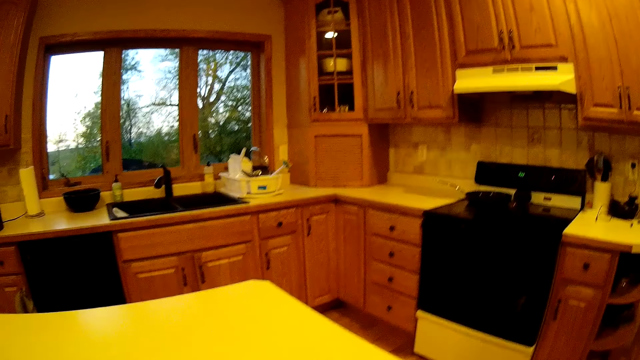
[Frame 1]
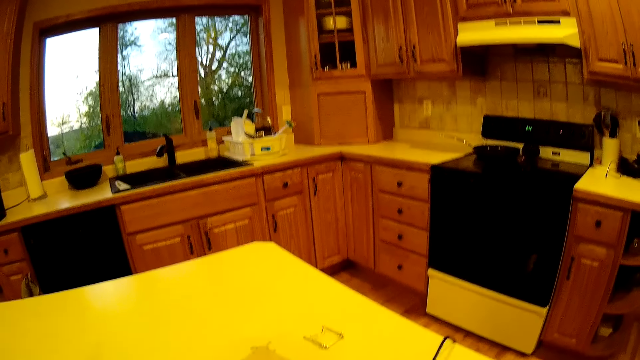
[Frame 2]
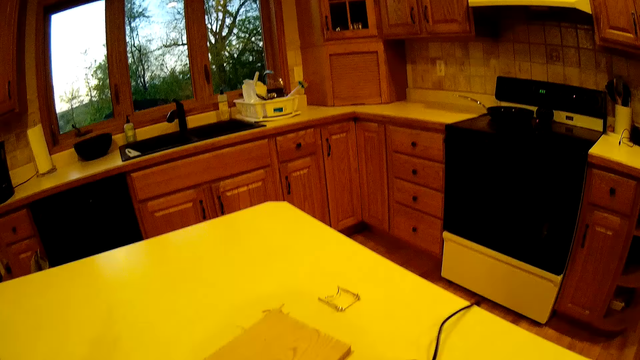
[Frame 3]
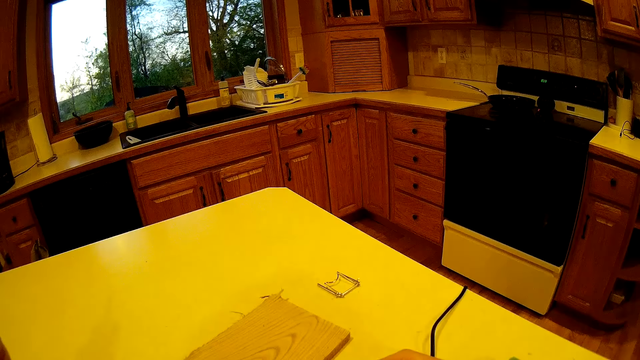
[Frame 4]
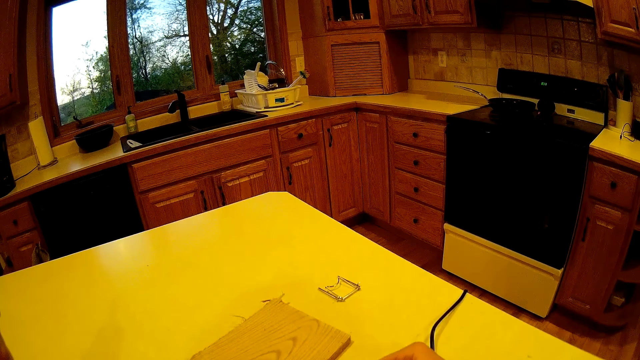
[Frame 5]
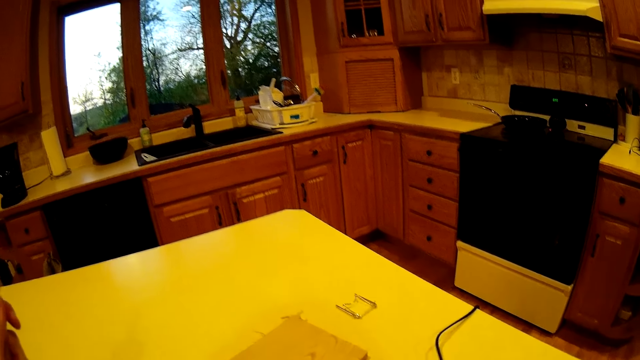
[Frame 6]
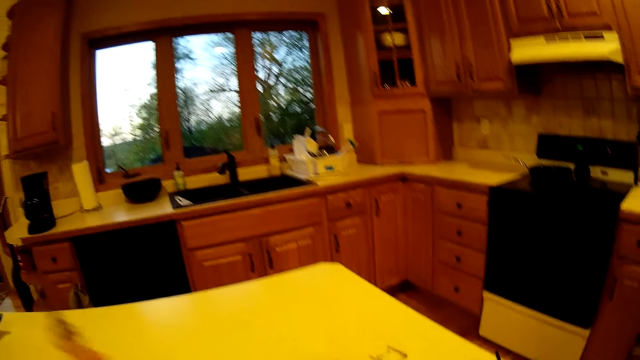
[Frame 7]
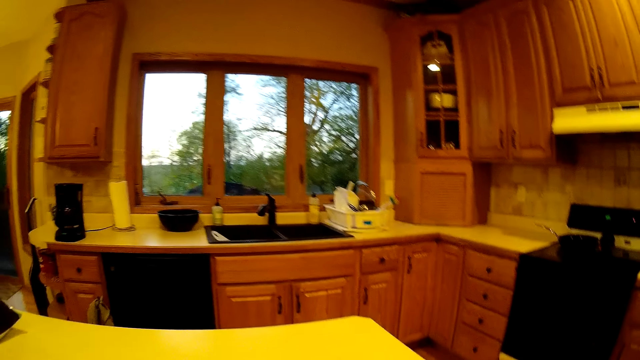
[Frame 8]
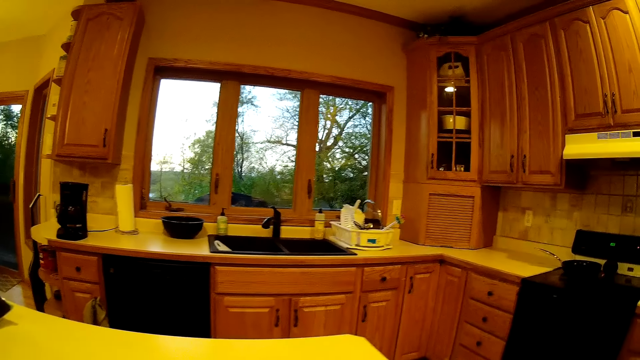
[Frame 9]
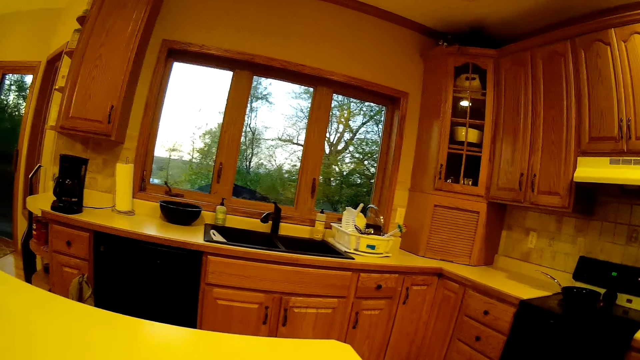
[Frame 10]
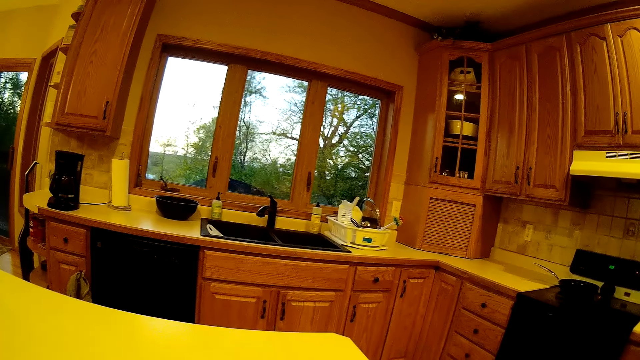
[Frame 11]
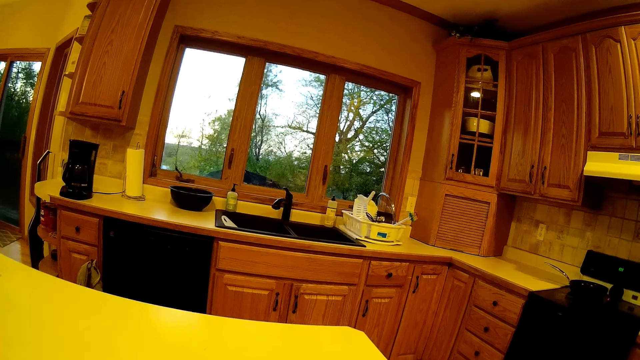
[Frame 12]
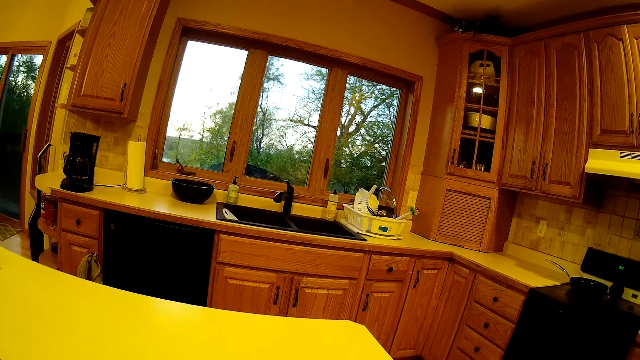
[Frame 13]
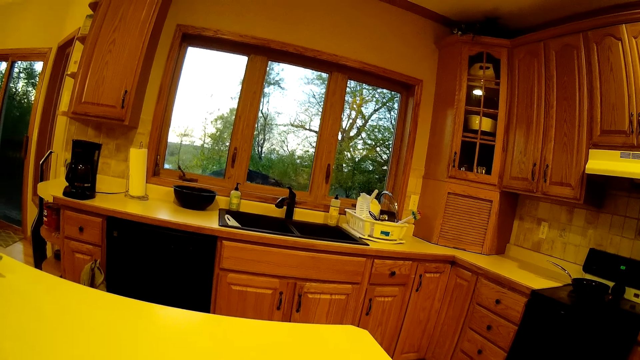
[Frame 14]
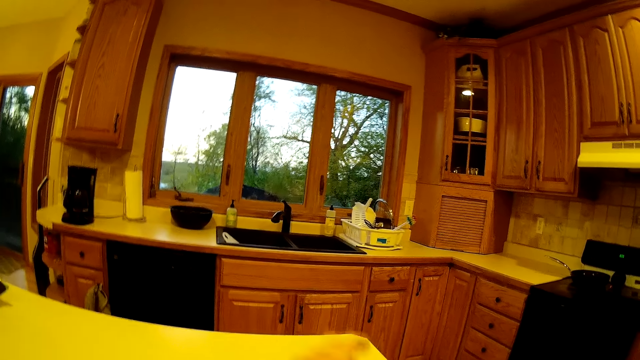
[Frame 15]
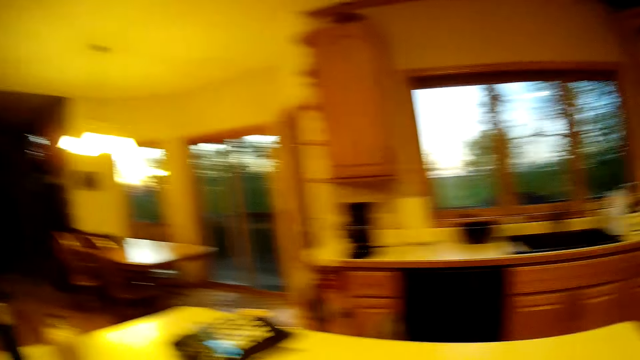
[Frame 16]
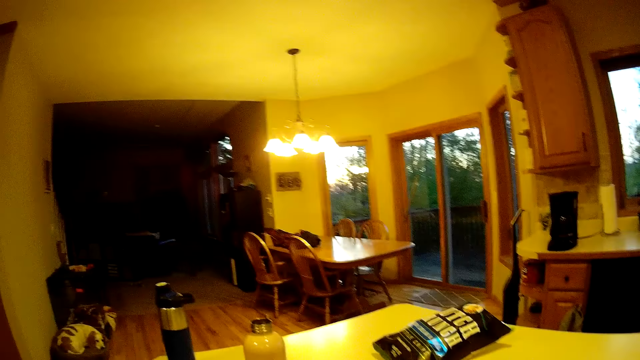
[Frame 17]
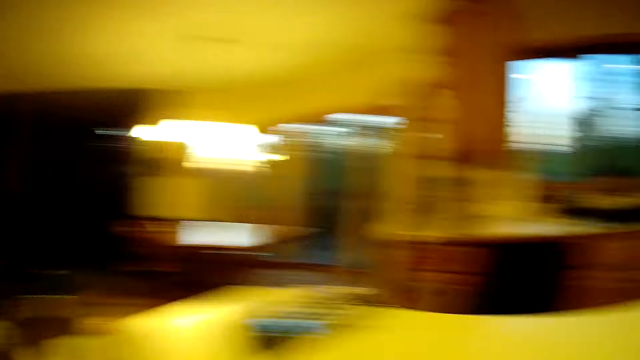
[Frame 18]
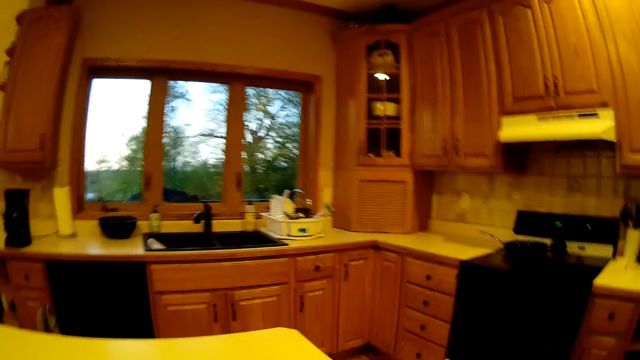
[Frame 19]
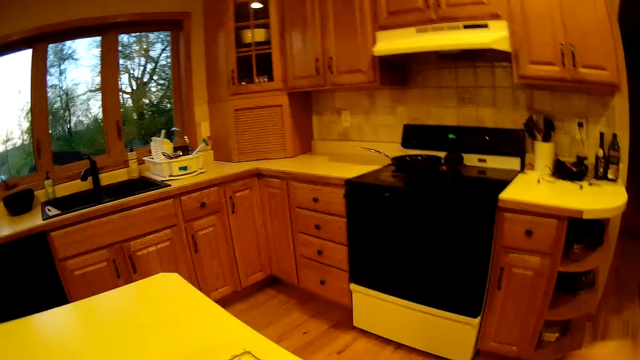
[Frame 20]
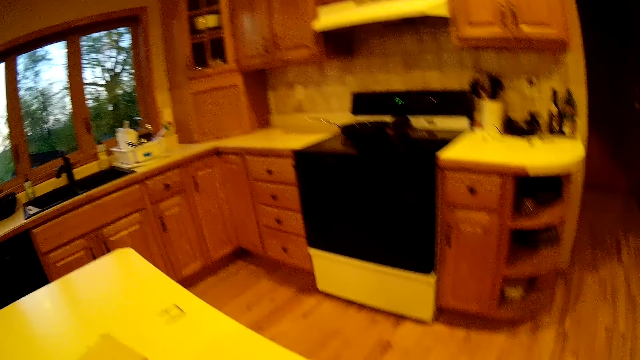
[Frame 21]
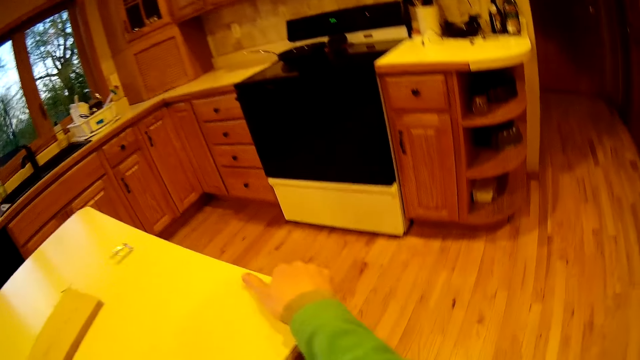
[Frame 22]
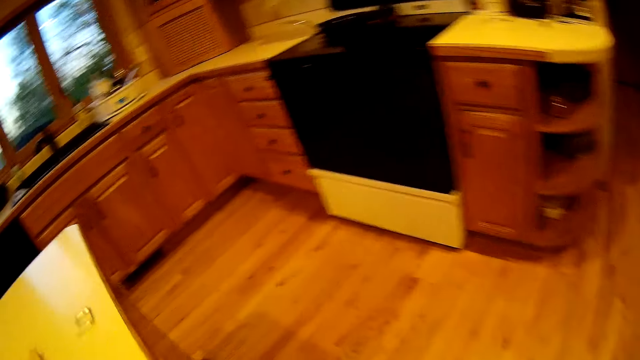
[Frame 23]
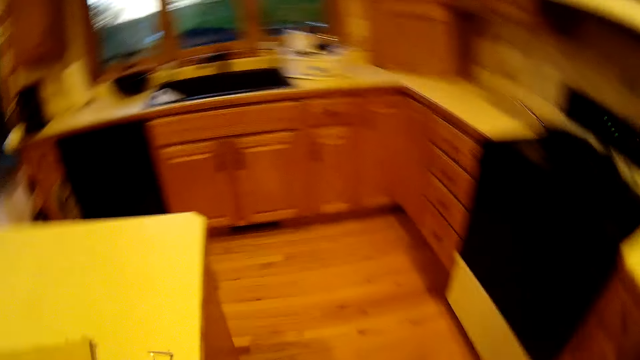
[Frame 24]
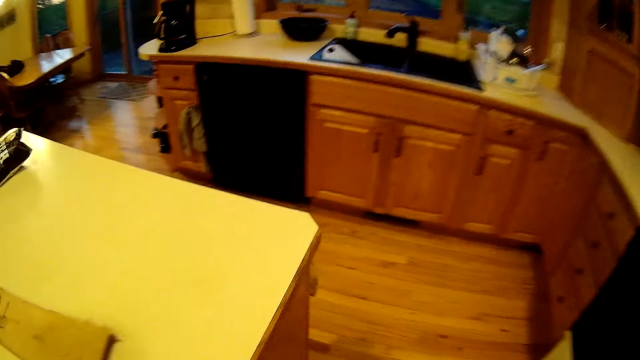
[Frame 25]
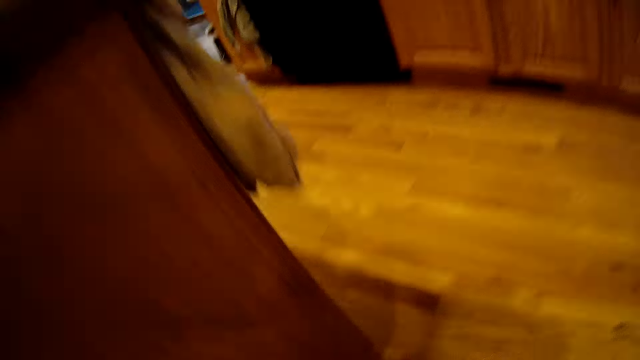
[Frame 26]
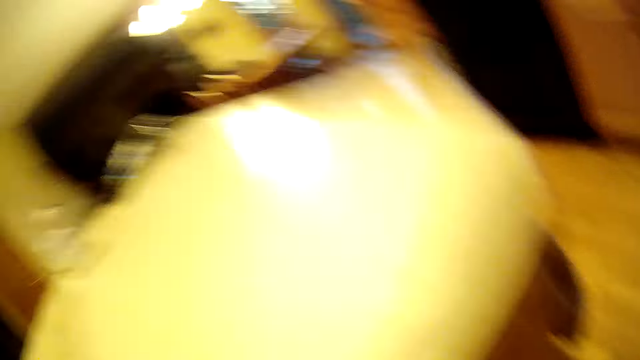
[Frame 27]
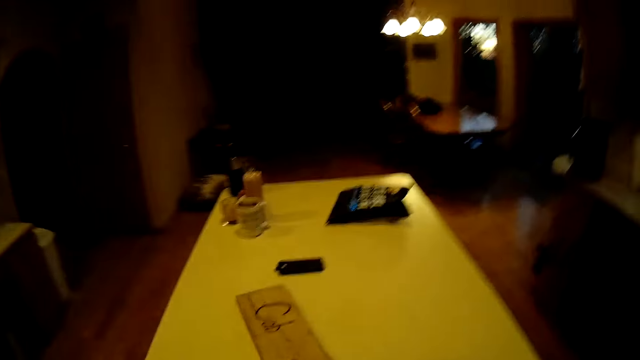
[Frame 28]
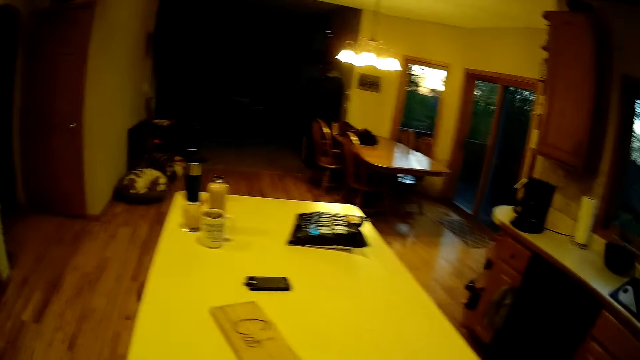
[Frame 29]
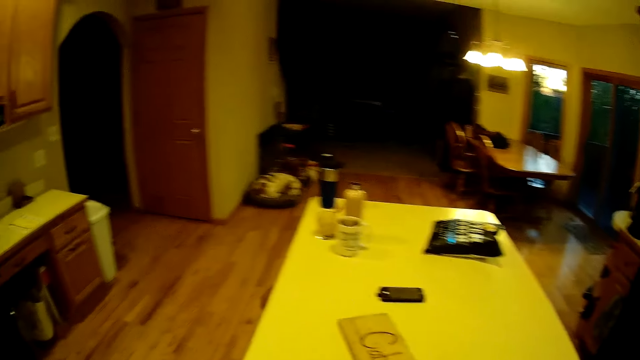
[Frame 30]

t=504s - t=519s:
The camera wearer pulls the soldering gun. They move the hand. They hold the table. They bend down beside the kitchen table. They pick up the soldering gun.

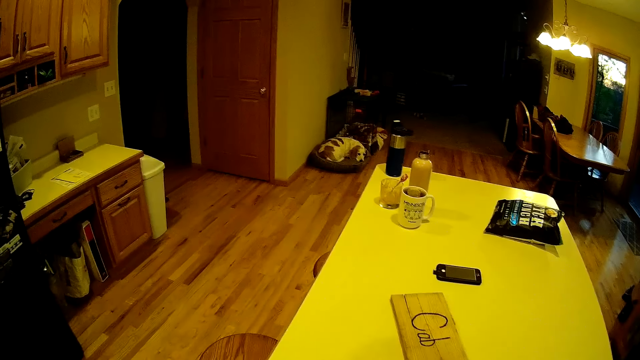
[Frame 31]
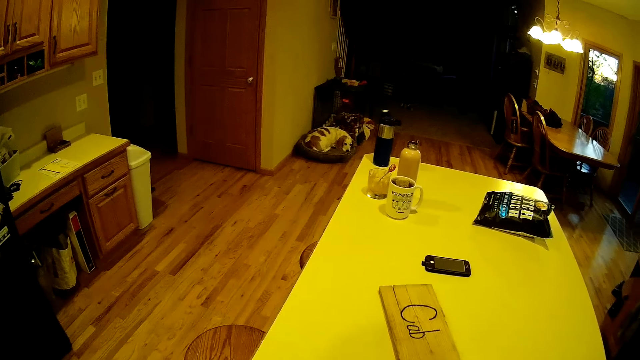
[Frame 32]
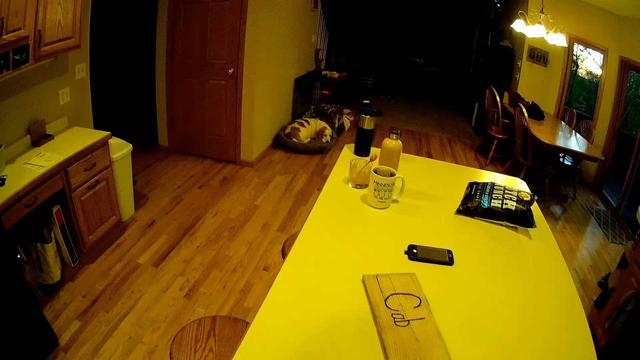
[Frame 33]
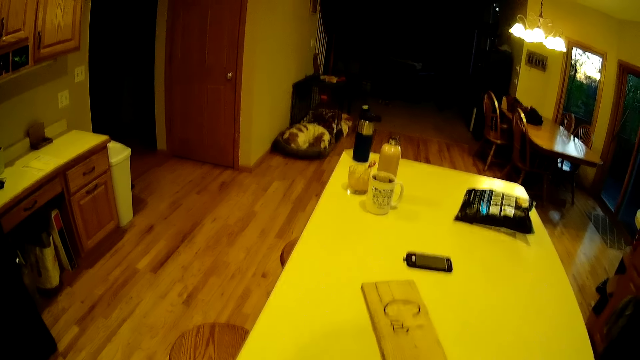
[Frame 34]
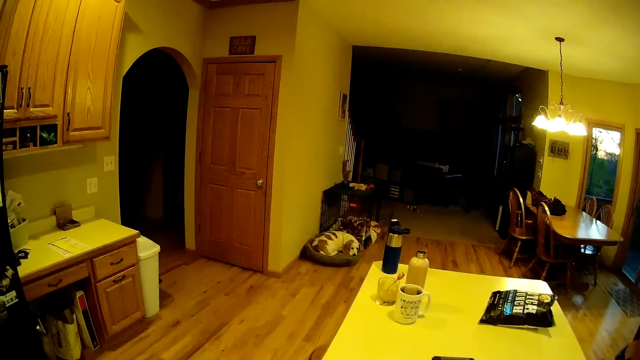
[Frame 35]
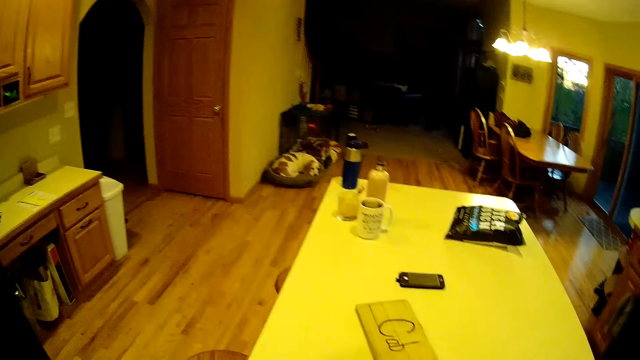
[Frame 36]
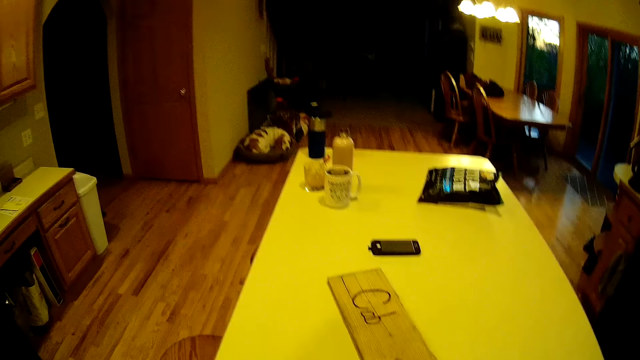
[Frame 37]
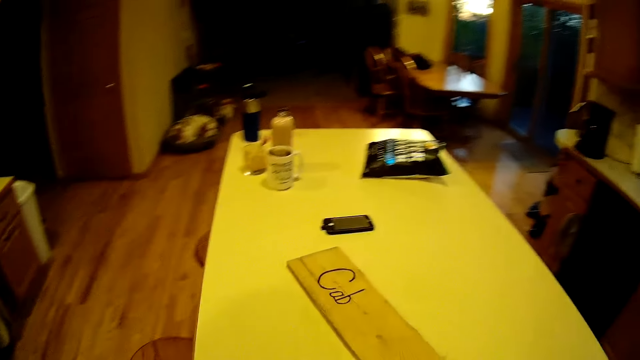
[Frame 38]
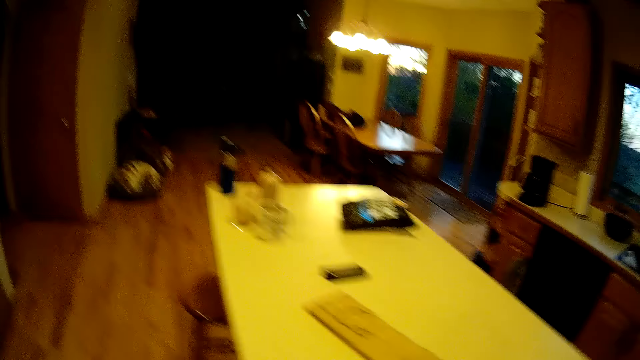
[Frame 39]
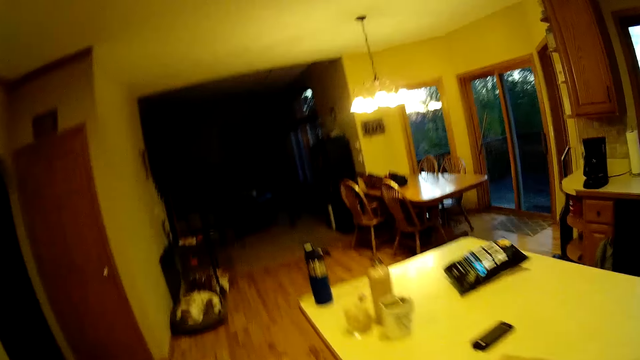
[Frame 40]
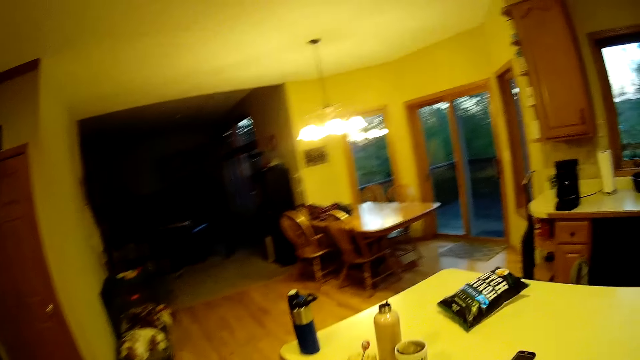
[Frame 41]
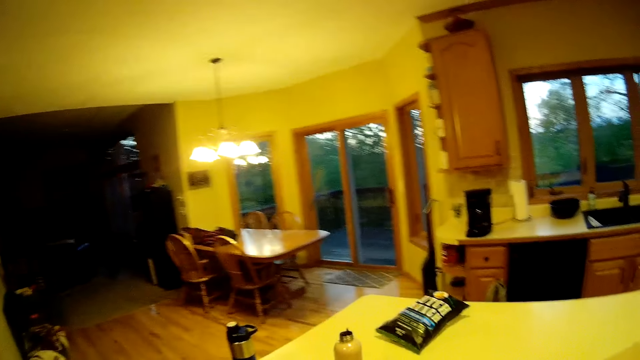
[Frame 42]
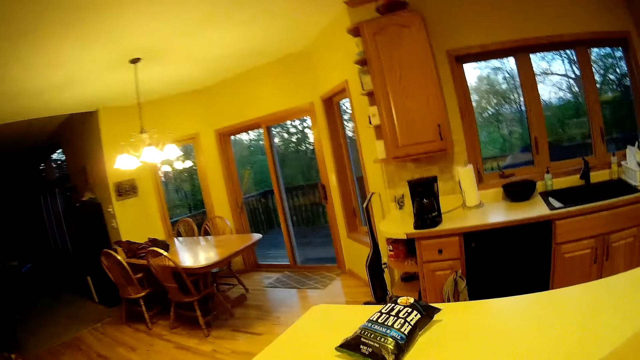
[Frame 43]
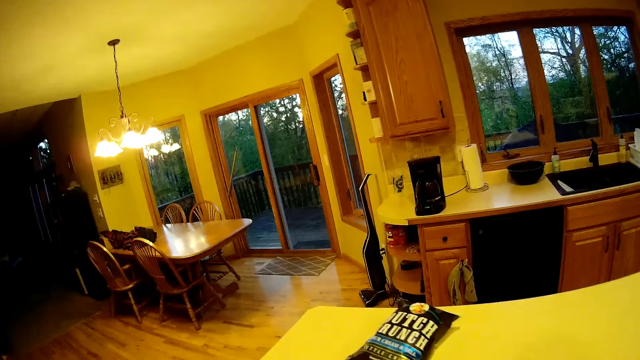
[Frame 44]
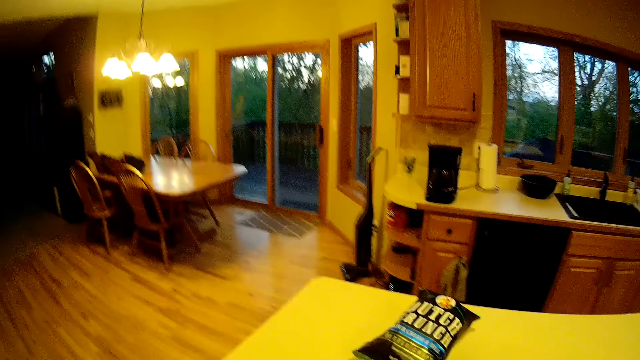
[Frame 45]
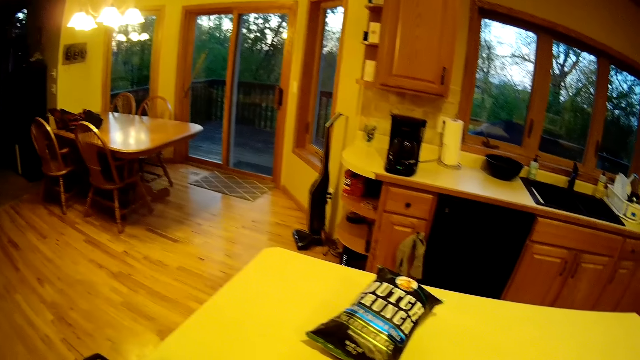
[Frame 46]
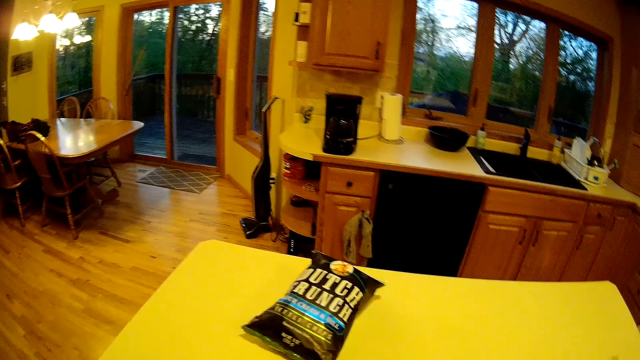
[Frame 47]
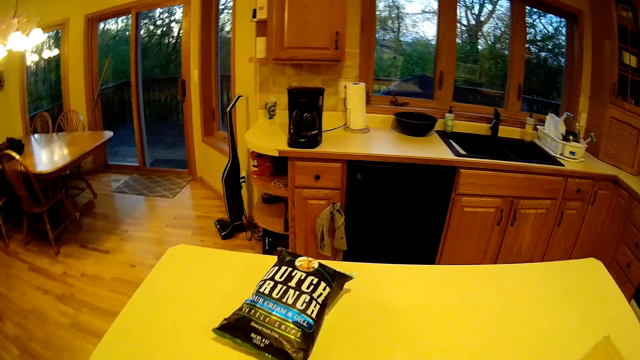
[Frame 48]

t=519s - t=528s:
The camera wearer sits.
